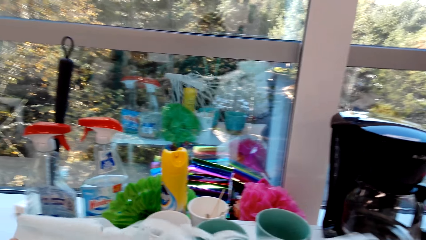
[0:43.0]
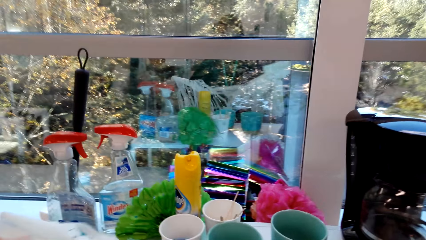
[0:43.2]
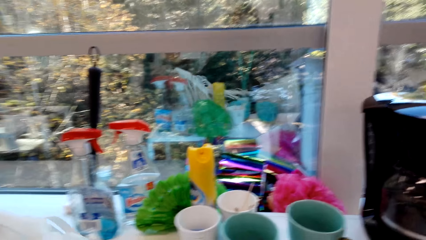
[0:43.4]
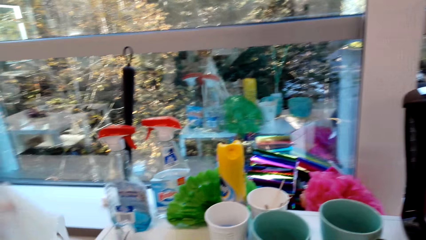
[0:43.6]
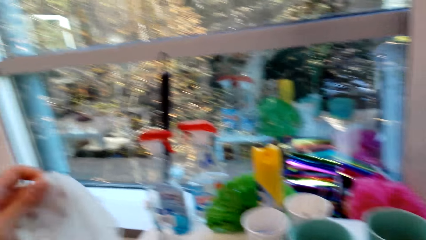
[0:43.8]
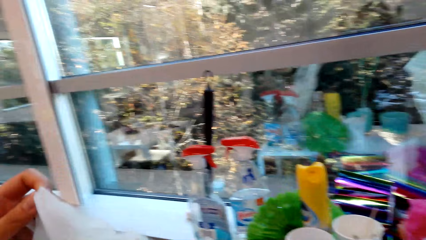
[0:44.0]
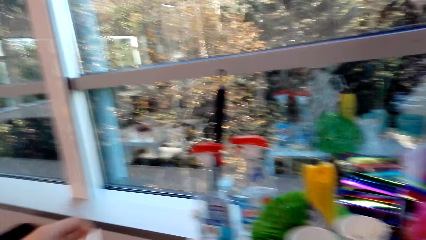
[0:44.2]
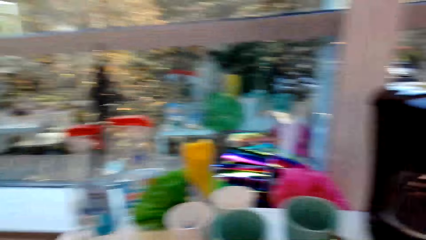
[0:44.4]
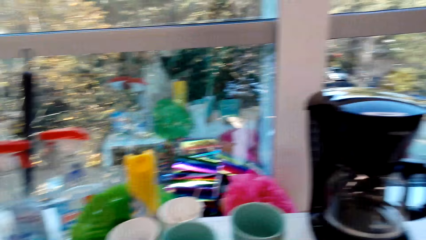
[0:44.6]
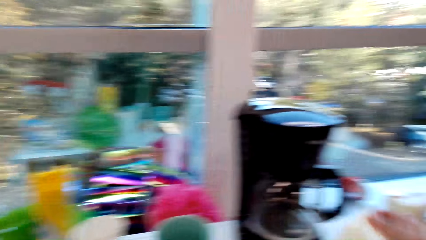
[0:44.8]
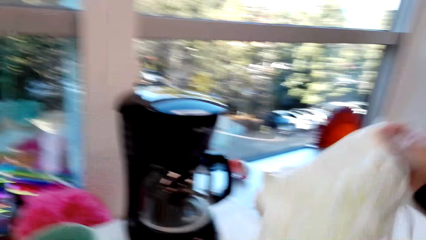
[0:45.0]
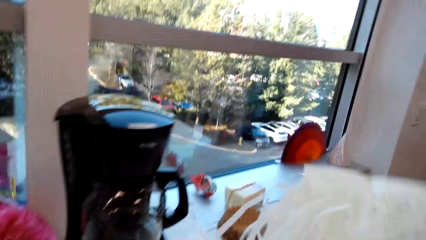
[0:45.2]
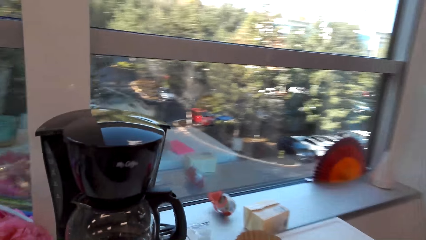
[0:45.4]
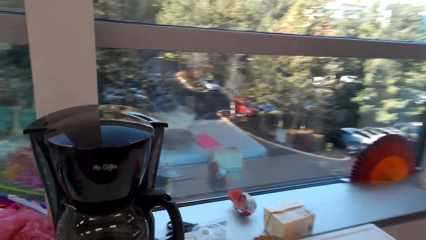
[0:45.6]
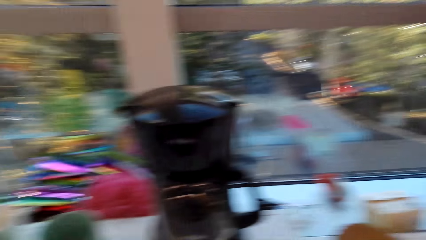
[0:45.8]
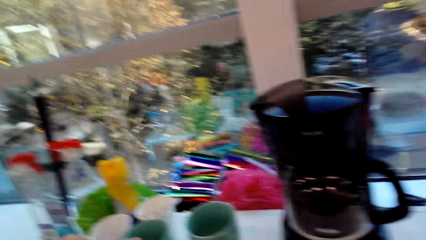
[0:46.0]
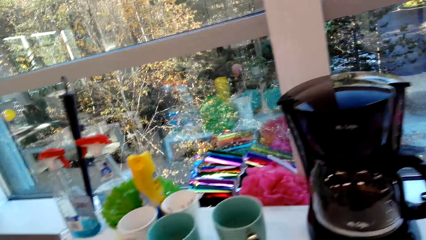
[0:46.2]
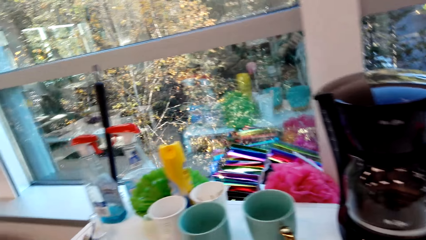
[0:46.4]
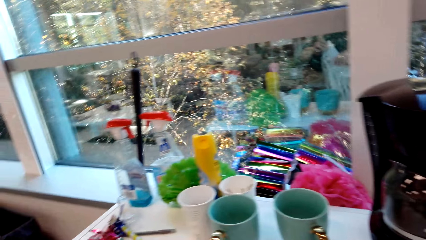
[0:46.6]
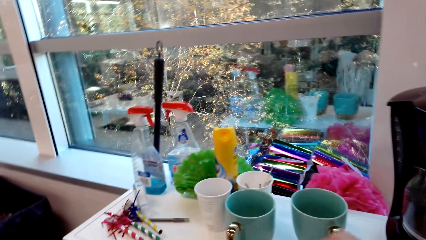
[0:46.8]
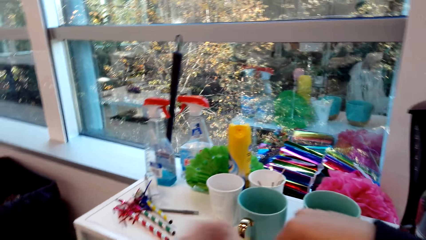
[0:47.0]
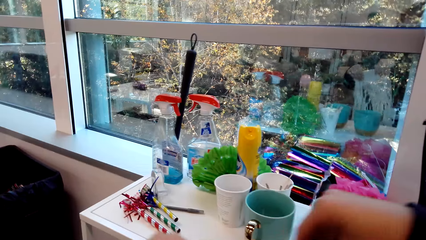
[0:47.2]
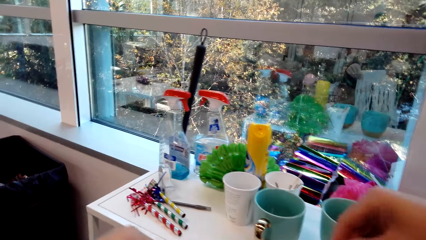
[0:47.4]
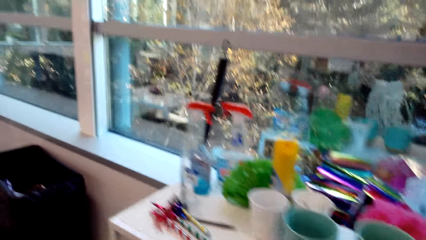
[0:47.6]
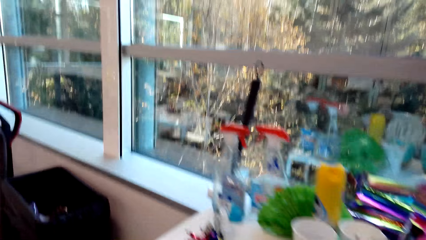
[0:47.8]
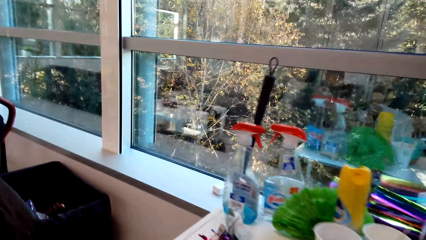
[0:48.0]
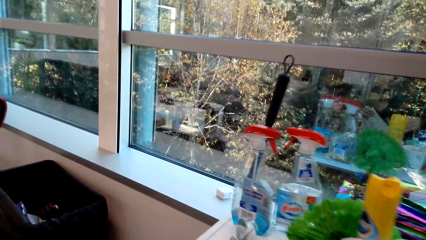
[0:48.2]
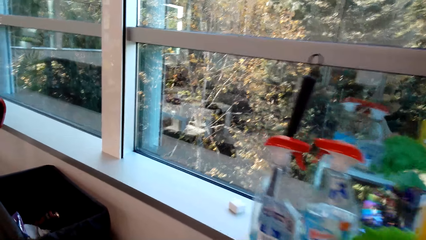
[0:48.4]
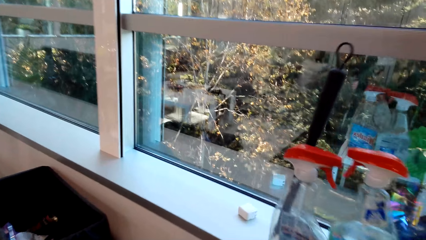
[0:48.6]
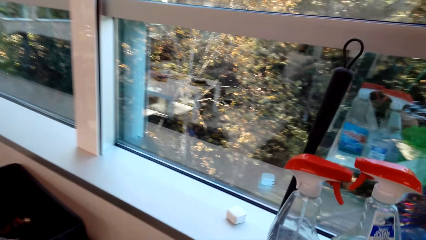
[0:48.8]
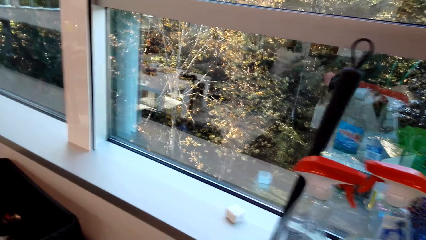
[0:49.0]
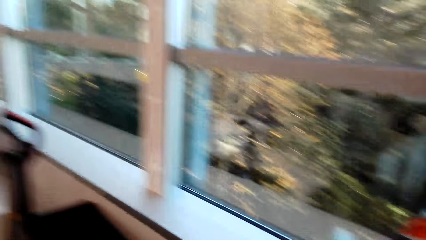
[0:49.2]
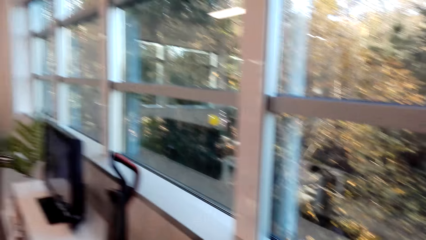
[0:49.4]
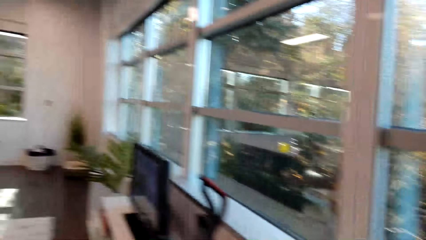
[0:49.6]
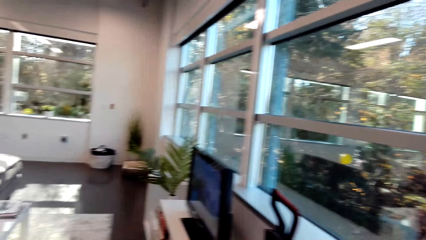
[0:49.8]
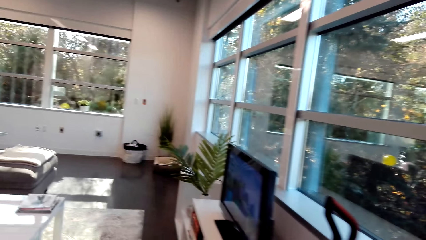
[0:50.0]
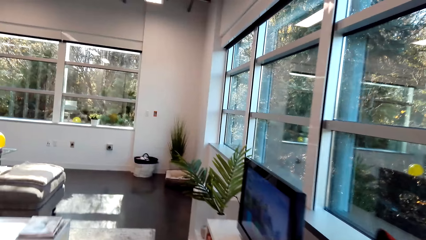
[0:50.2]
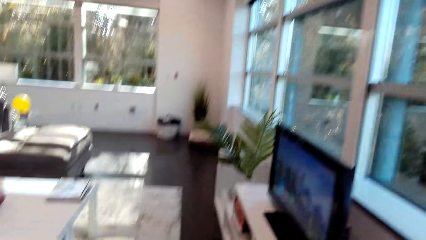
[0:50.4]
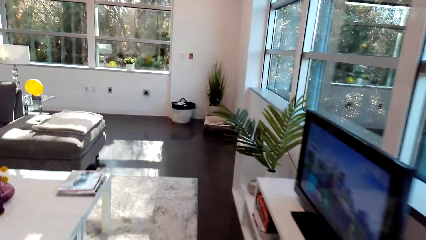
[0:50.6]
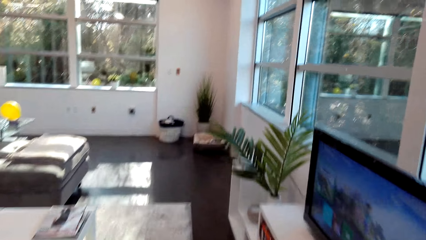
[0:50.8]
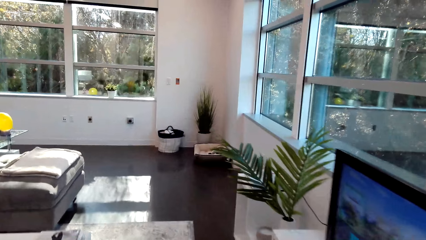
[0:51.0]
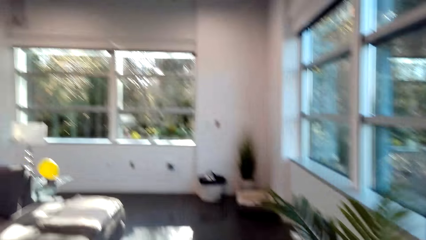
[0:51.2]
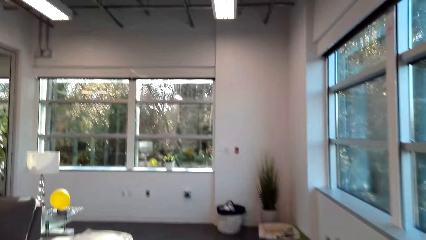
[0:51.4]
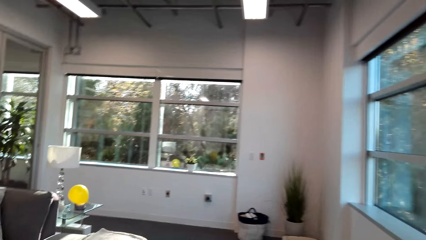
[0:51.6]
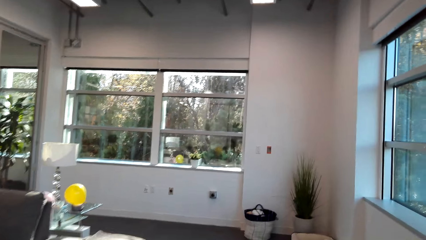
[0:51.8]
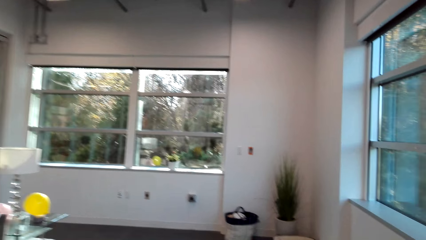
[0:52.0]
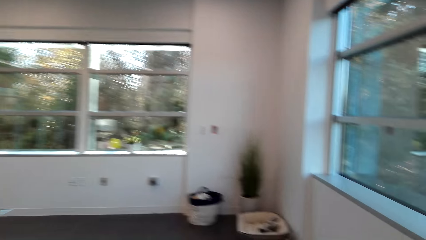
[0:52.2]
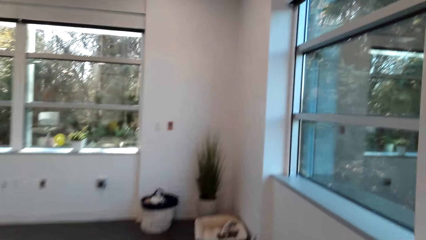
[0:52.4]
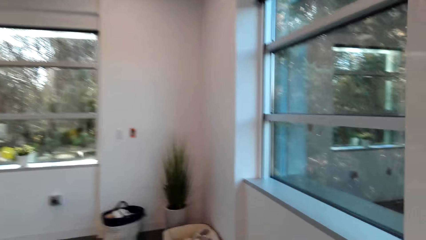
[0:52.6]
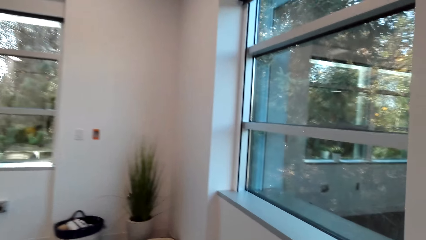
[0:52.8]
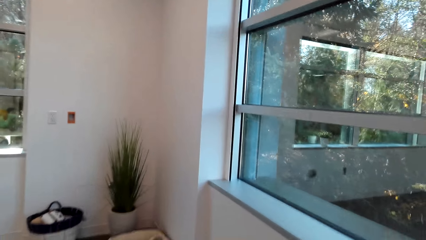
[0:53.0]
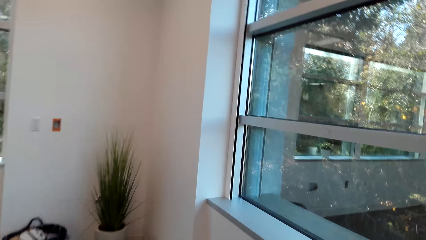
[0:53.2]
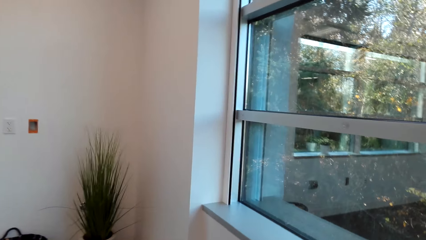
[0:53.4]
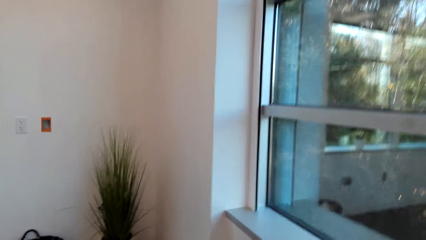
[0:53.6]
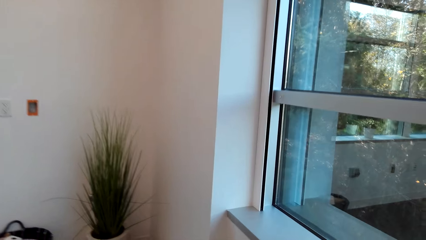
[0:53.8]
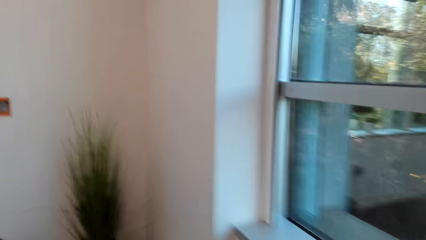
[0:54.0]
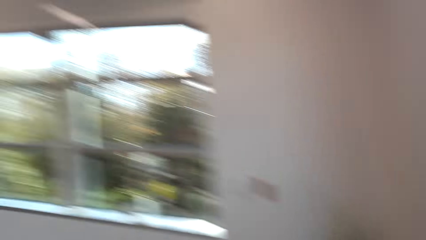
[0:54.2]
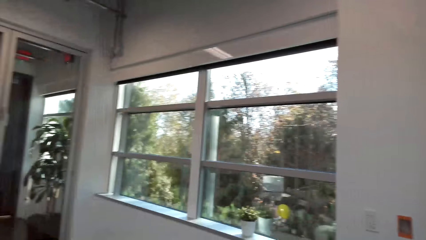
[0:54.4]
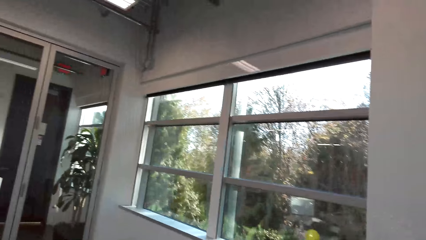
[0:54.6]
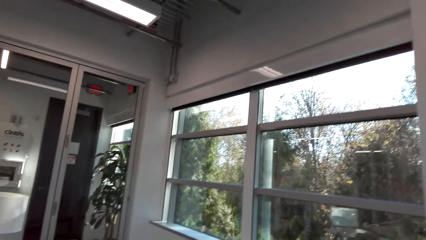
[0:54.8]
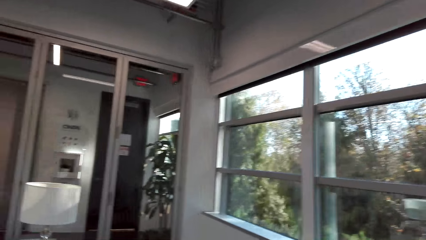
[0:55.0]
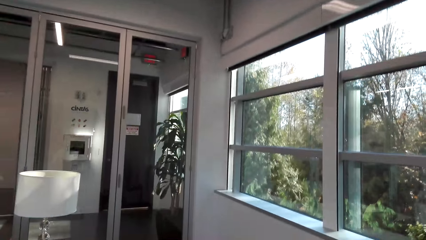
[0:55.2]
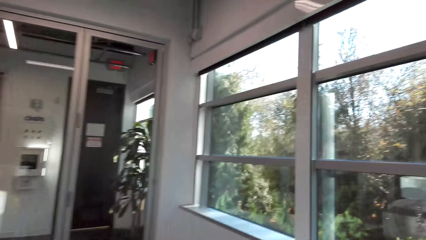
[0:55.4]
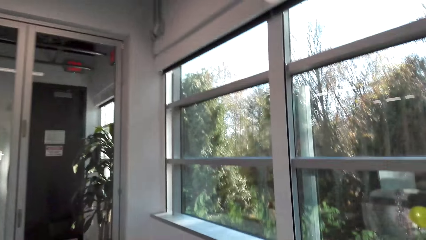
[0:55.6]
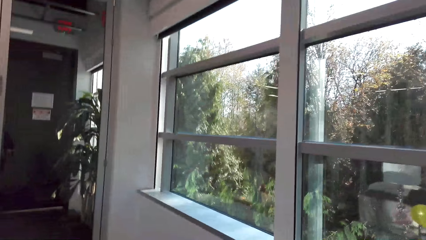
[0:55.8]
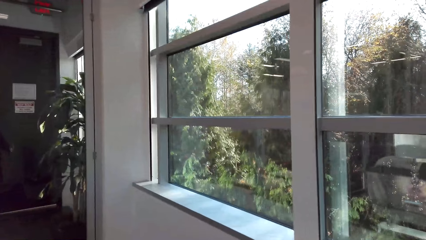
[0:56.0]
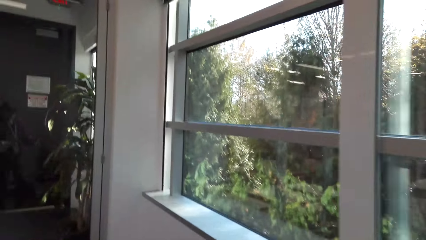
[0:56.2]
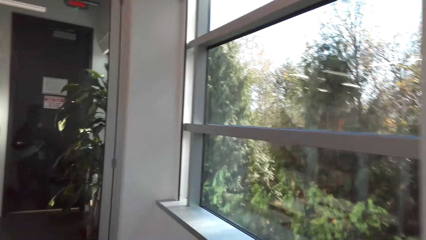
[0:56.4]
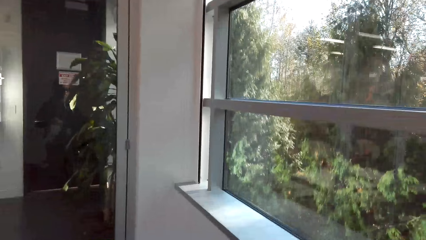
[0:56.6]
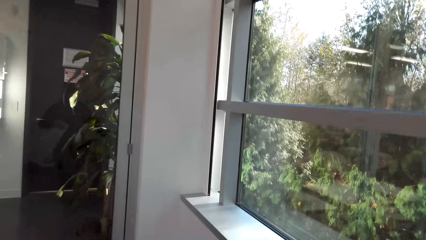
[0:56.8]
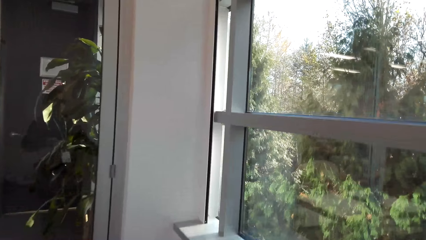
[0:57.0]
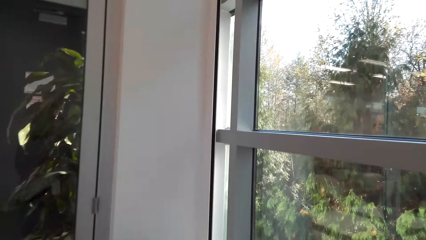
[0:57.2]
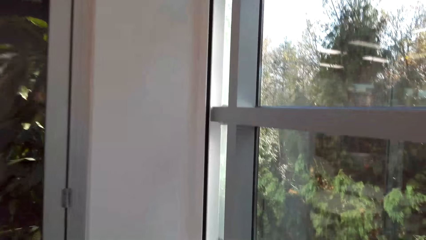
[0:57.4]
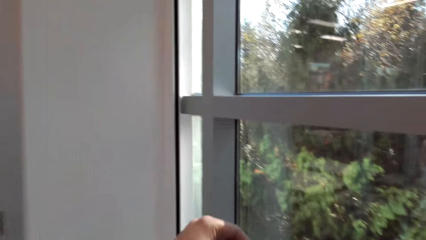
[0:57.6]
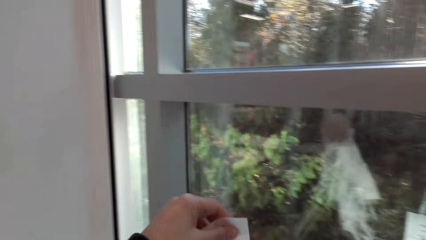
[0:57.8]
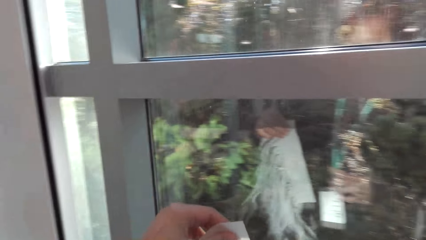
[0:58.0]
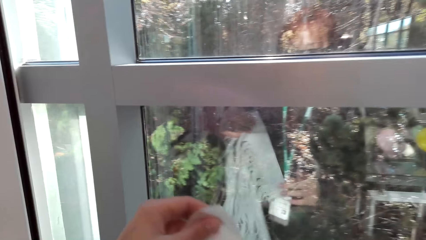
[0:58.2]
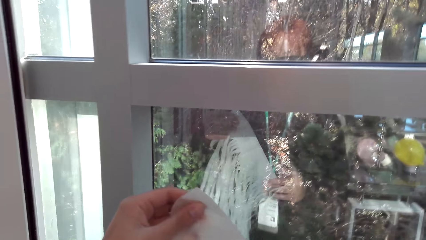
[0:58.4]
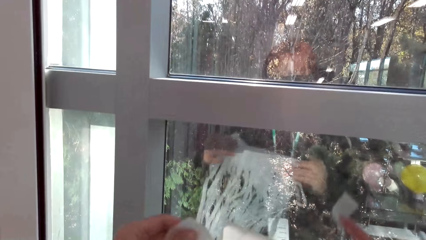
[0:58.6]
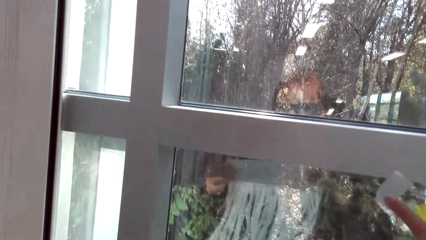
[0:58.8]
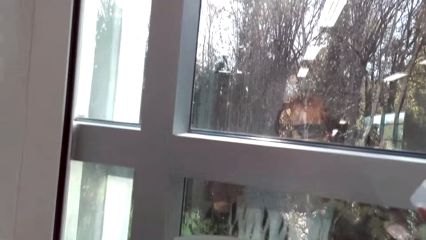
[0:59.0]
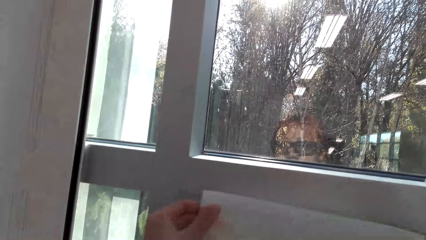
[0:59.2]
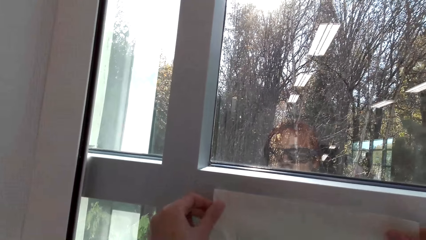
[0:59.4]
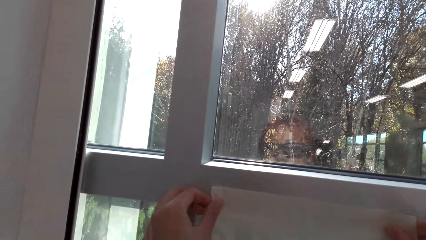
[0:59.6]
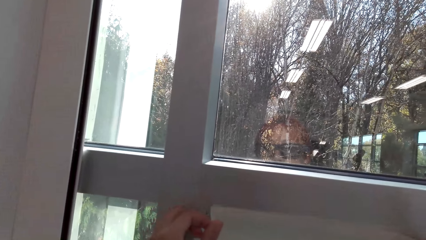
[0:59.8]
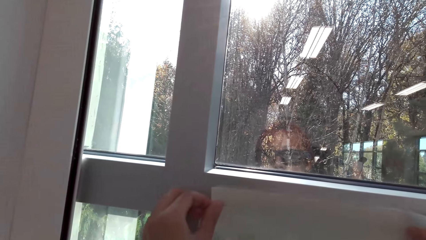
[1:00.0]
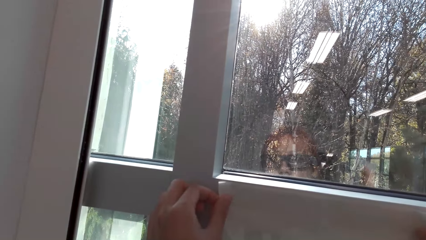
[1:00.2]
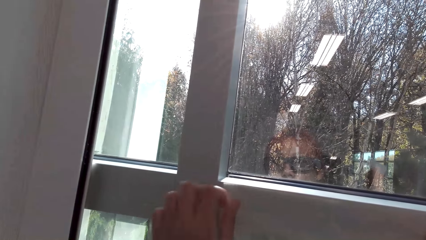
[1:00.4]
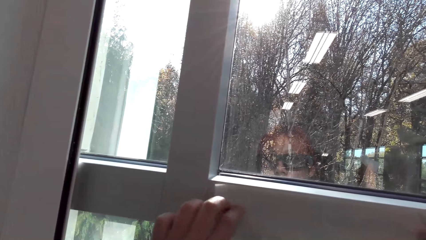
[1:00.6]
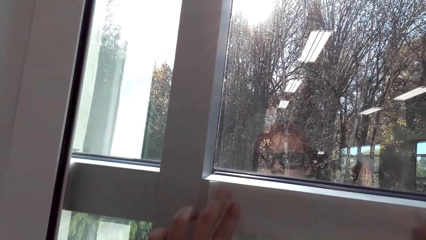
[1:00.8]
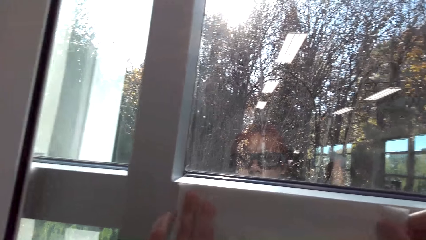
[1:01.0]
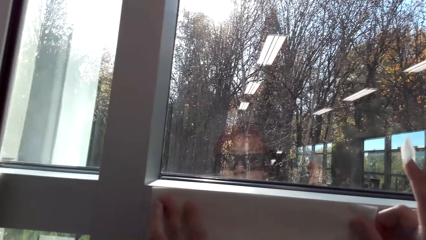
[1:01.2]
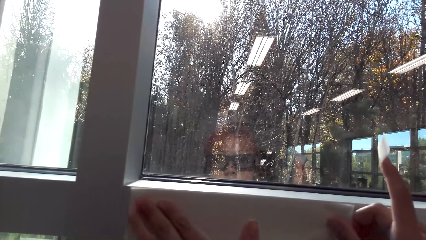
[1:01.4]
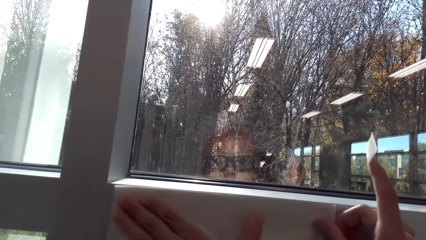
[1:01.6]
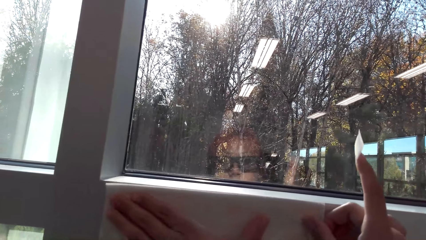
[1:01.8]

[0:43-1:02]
The camera wearer moves in the room. They place a party banner on the cabinet. They straighten the party banner. They pick the mounting tape from the table. They walk in the house. They hold the party banner with both hands. They place the party banner on the wall.
